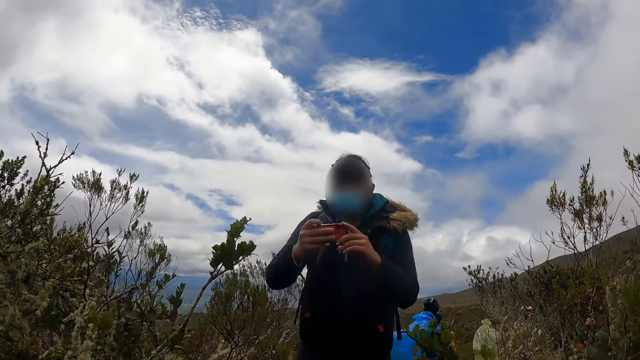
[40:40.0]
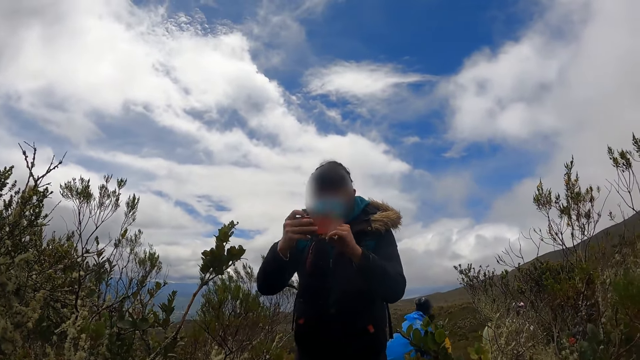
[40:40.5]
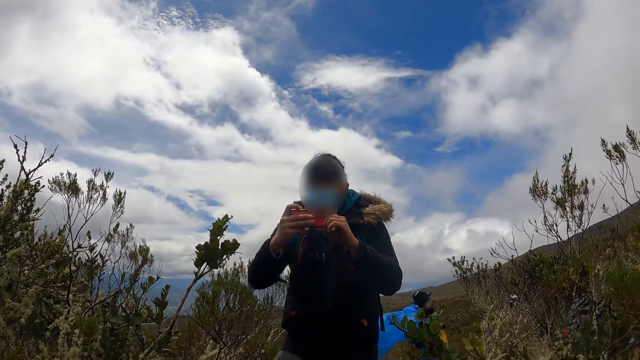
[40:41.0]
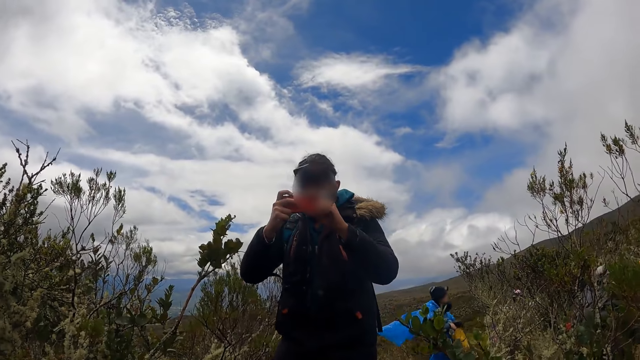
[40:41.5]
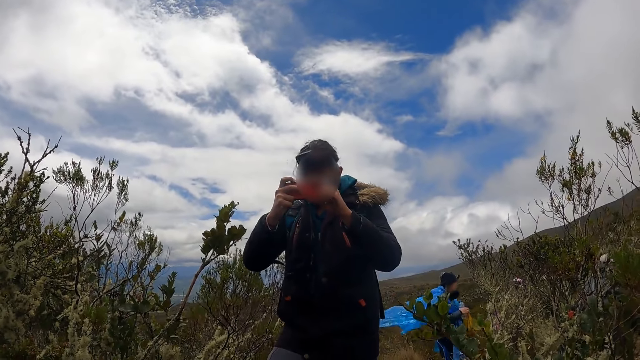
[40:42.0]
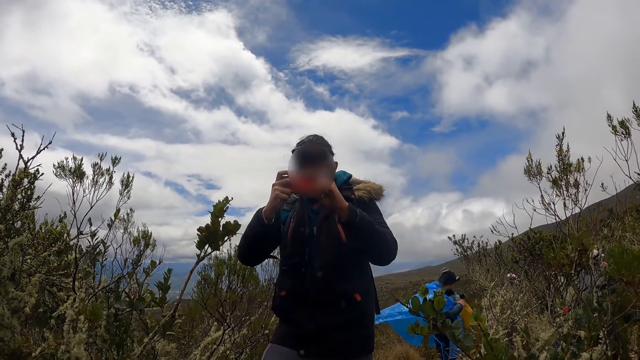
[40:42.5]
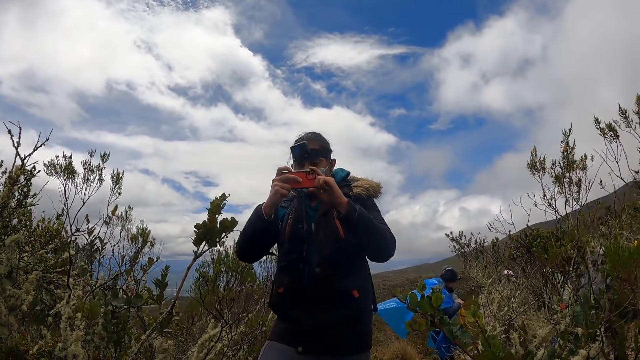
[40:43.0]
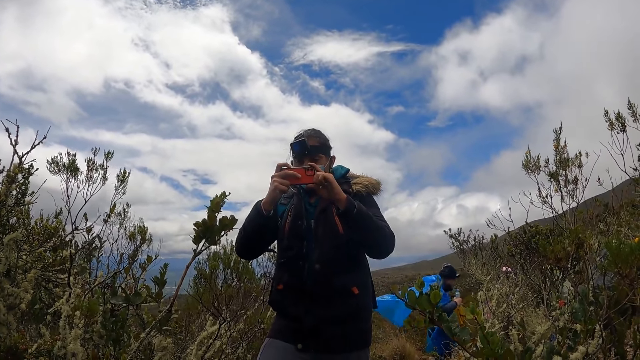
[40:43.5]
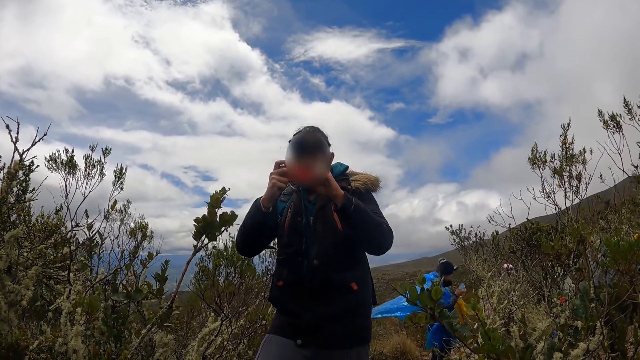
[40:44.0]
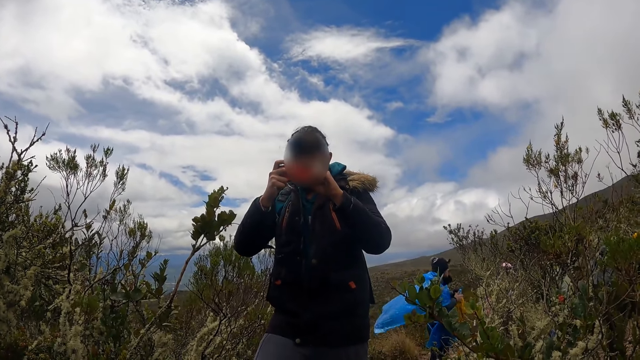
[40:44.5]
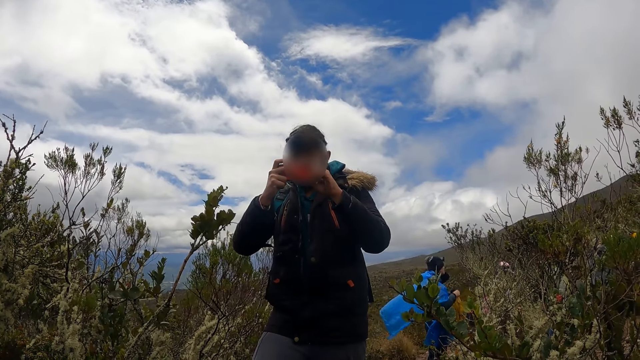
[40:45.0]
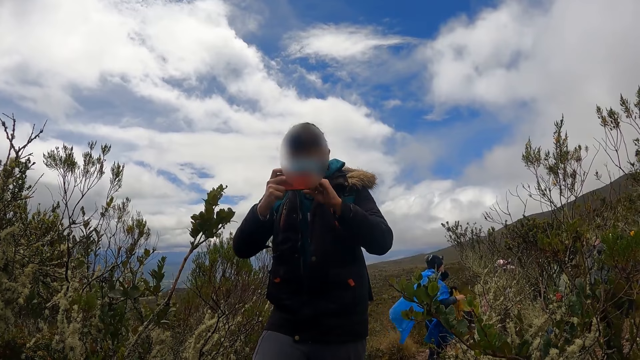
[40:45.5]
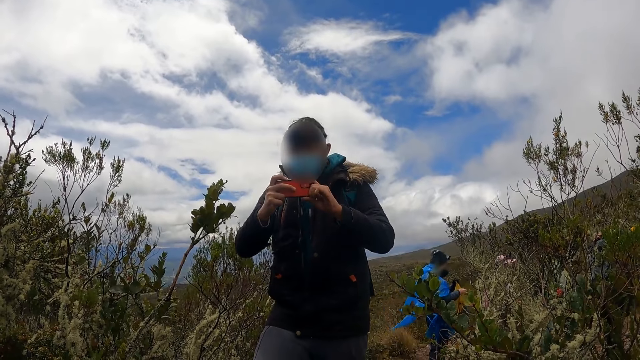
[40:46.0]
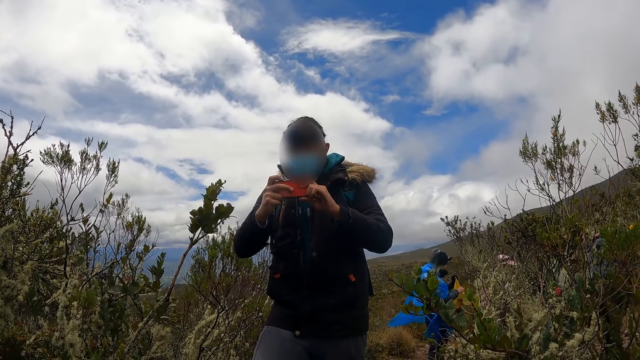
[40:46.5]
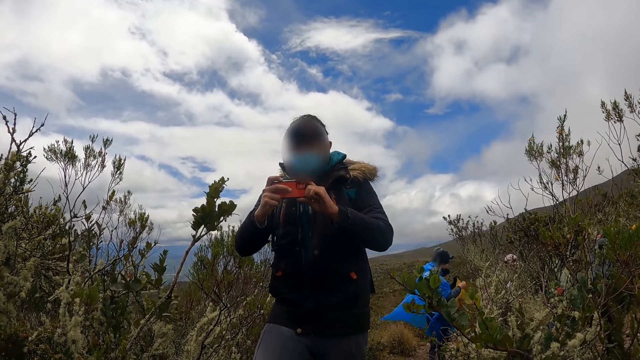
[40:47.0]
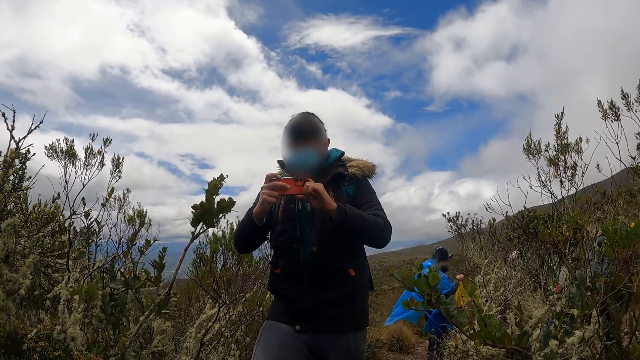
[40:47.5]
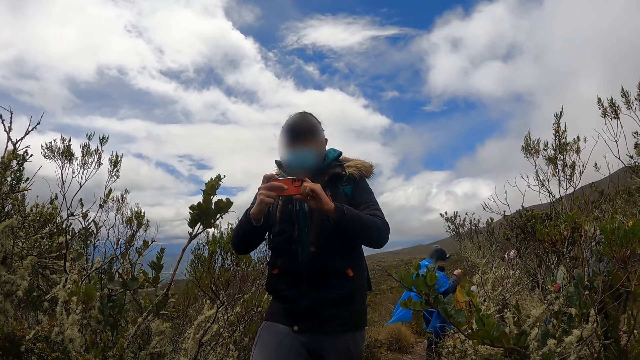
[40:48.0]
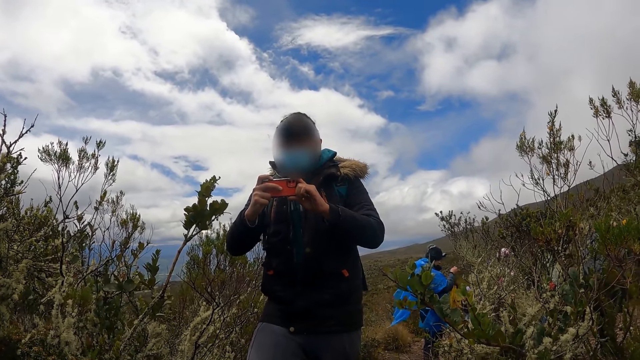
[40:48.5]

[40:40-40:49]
A man holds the phone with both hands. The man takes a picture with the phone in his hands.

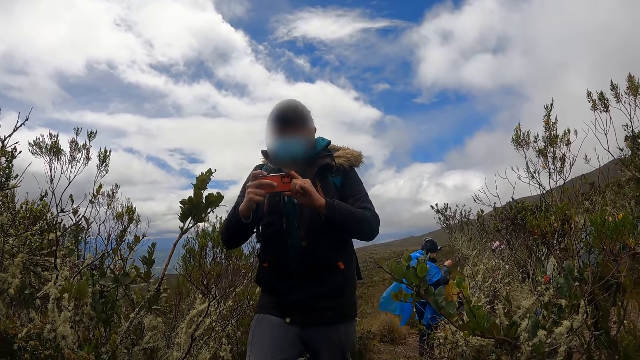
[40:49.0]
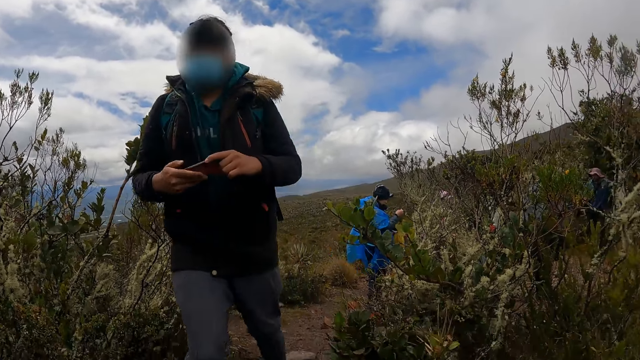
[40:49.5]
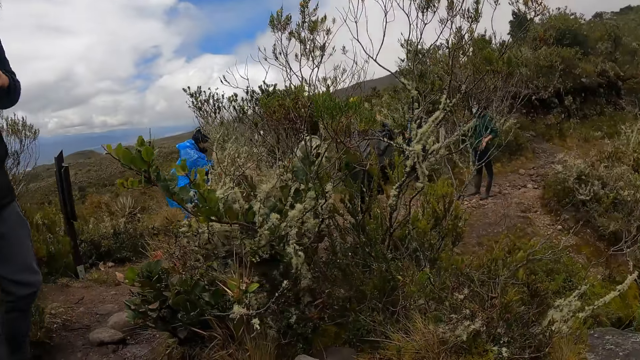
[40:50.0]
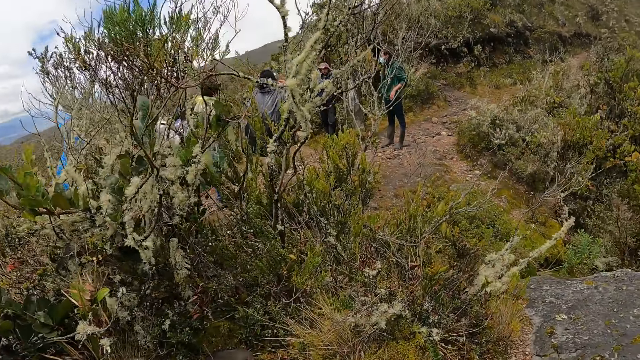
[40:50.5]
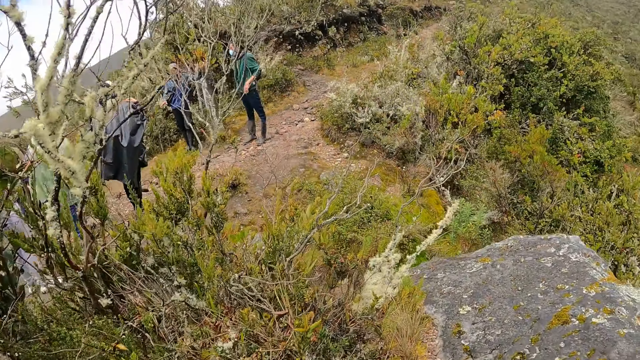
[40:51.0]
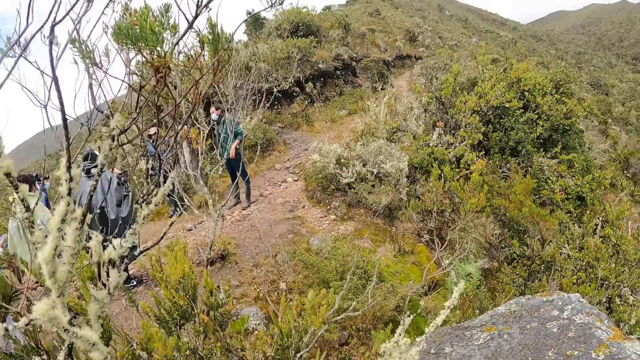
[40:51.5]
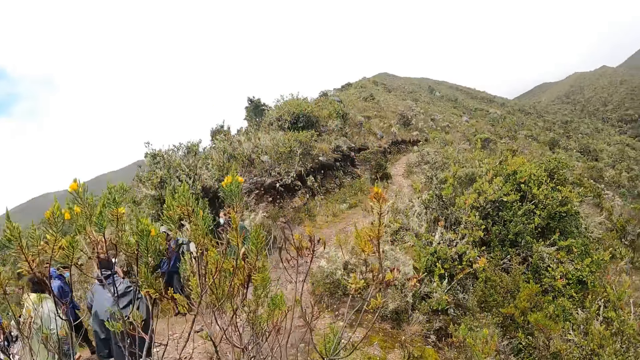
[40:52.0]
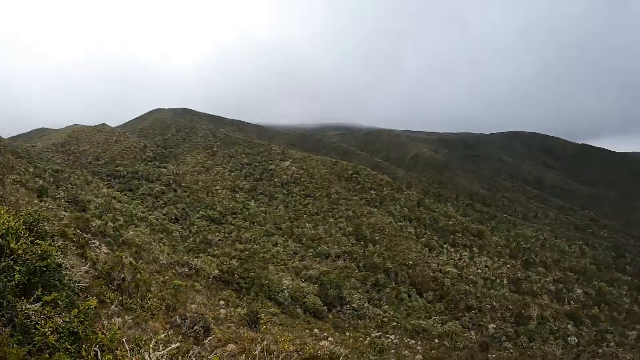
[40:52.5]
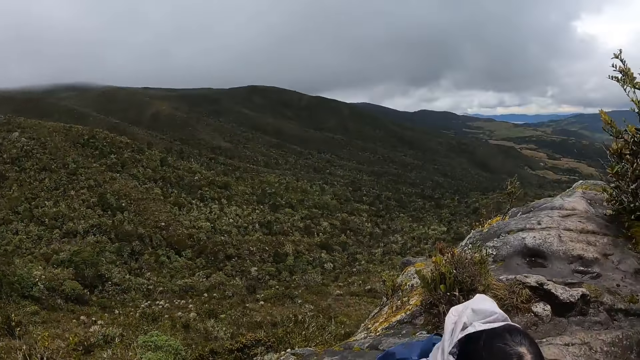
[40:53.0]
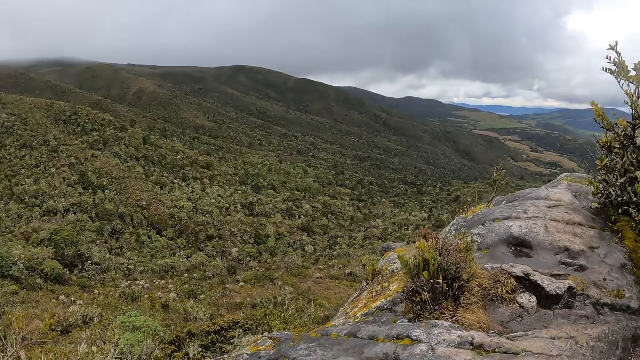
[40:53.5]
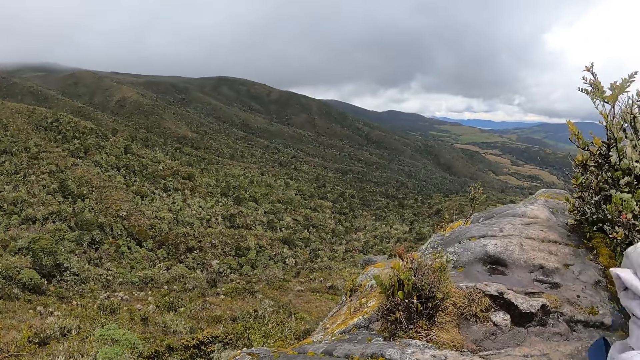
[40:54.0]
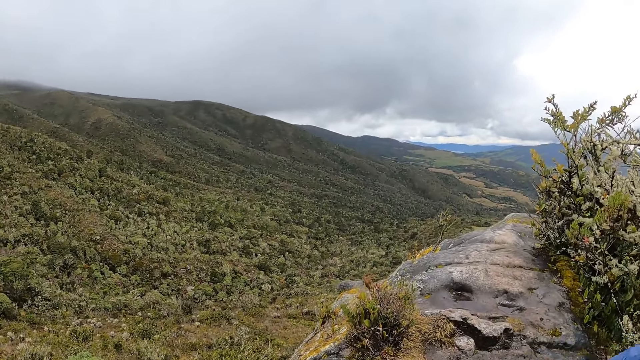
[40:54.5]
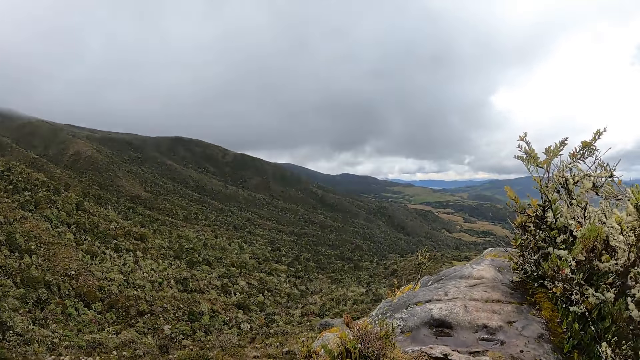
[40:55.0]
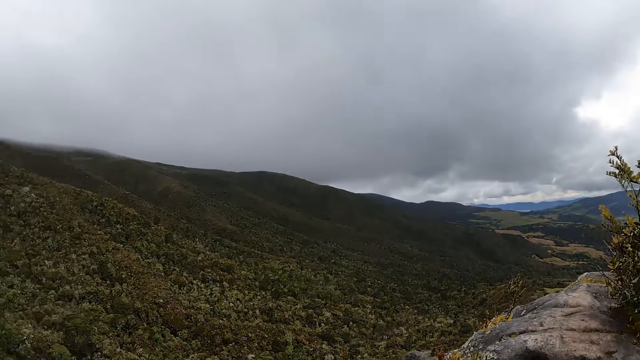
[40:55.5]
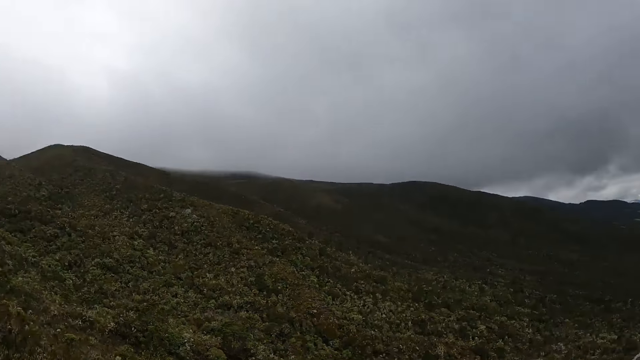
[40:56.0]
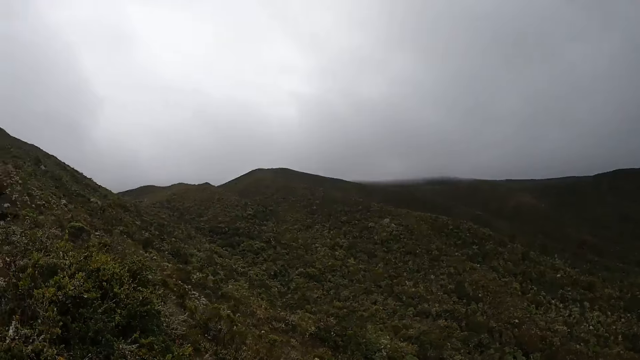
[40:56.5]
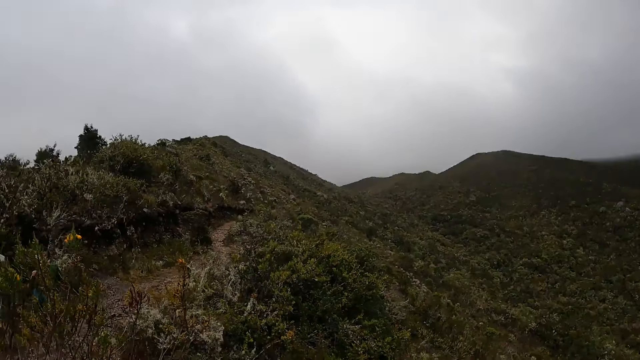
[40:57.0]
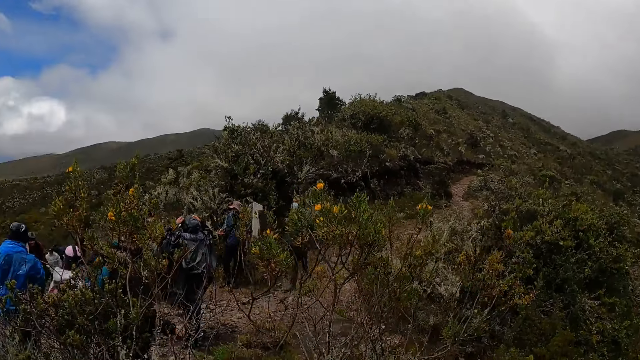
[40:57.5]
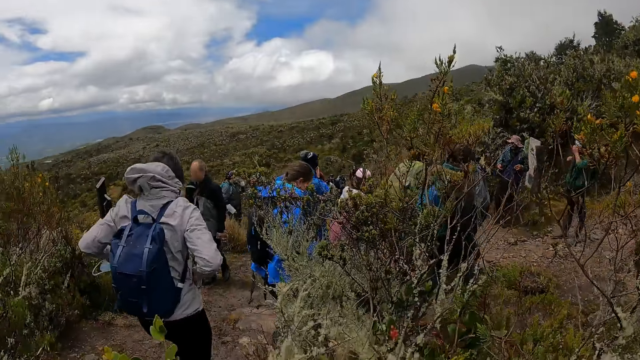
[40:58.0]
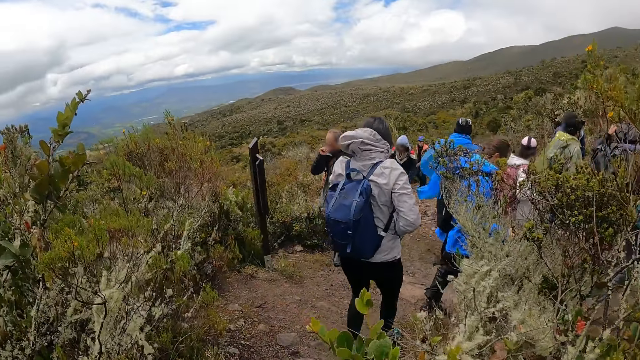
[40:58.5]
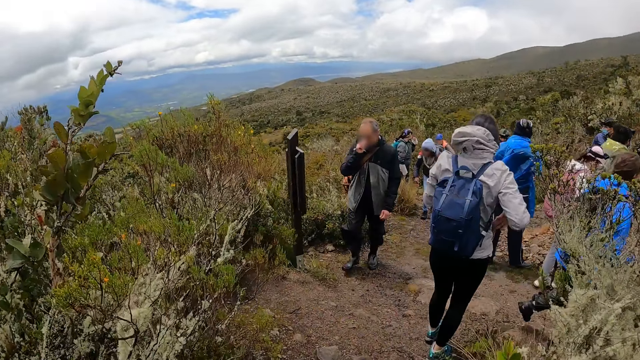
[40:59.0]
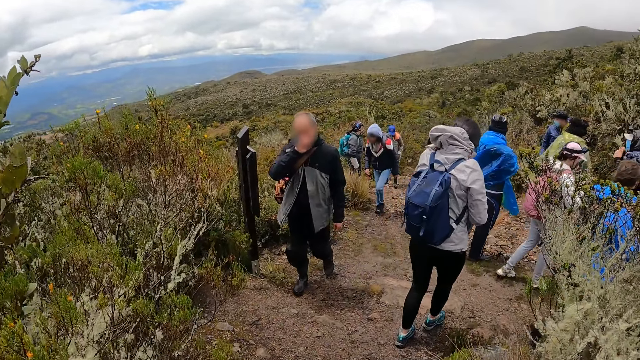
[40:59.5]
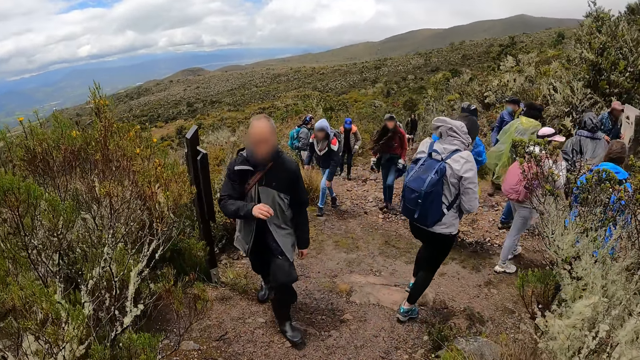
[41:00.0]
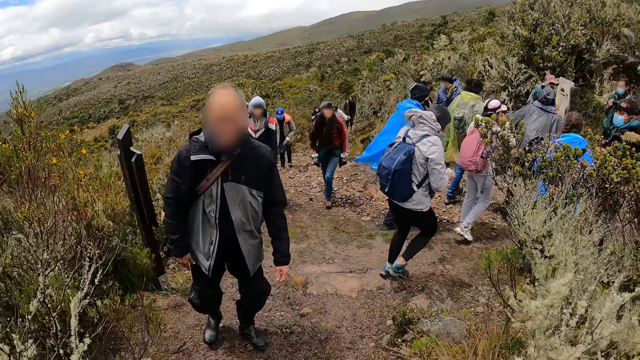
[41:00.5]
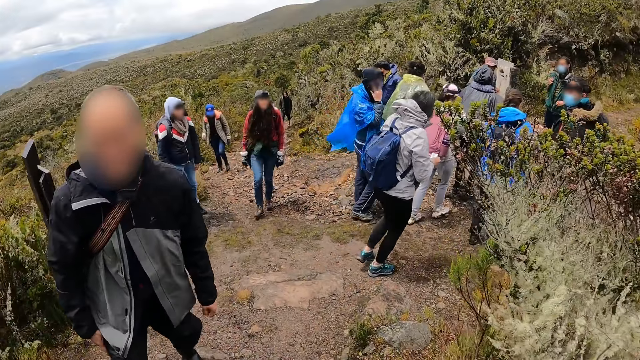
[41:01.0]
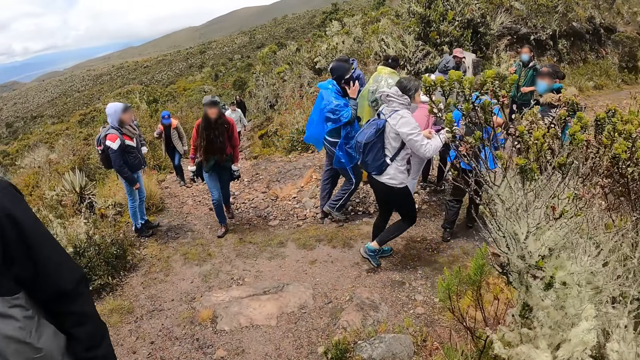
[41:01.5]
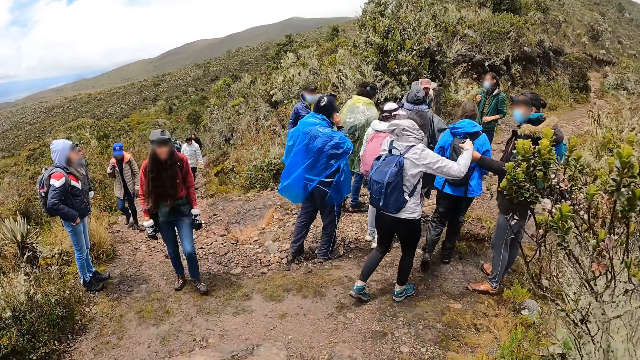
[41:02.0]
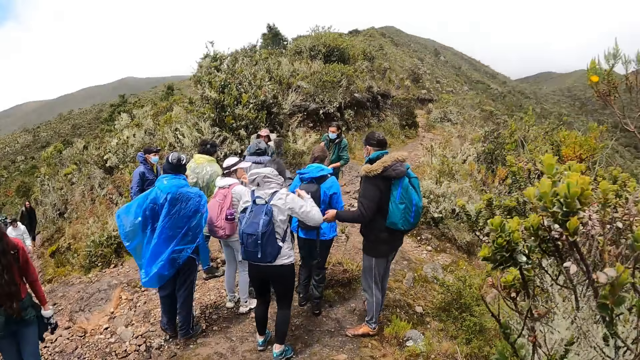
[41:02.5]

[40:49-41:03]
A man holds the phone. The camera wearer looks around the mountain. A woman stands up. The camera wearer looks around the mountain. The woman walks around the mountain. The camera wearer walks.
